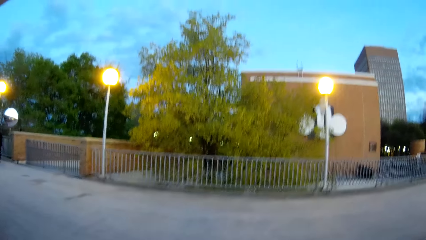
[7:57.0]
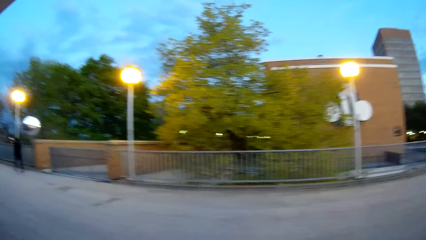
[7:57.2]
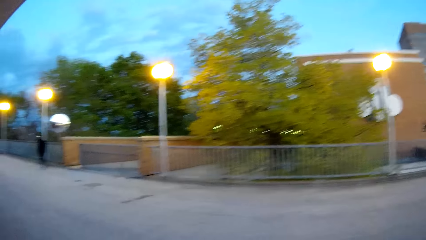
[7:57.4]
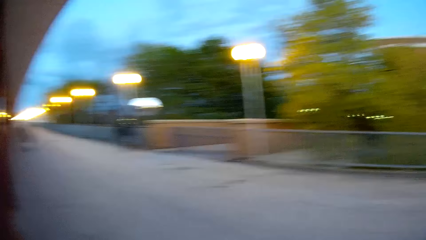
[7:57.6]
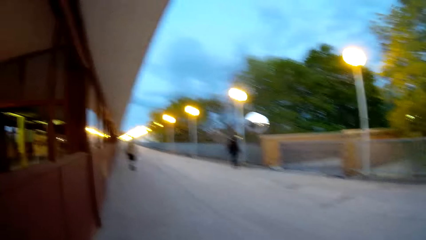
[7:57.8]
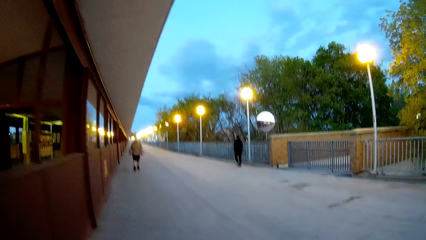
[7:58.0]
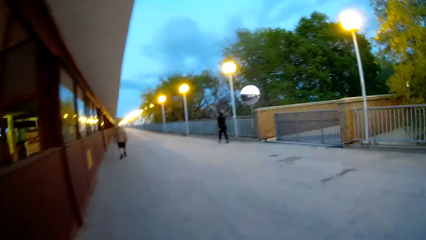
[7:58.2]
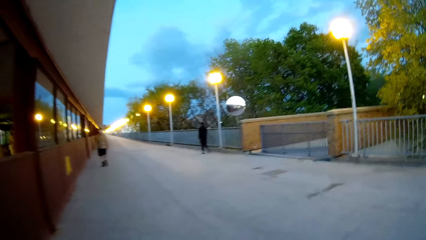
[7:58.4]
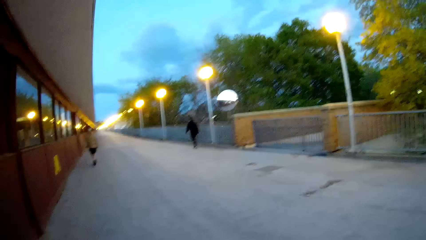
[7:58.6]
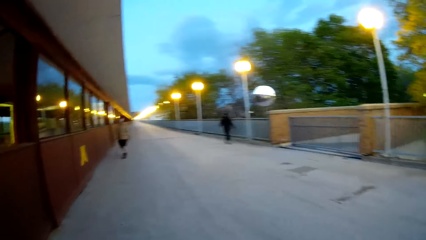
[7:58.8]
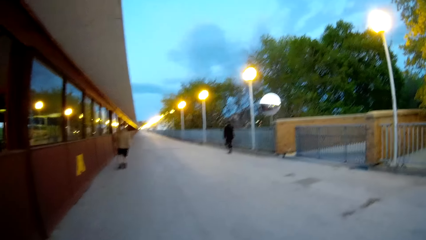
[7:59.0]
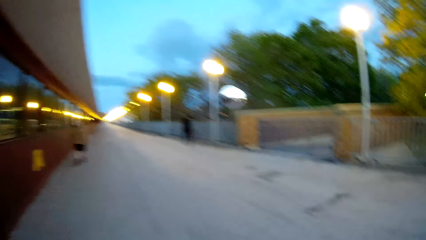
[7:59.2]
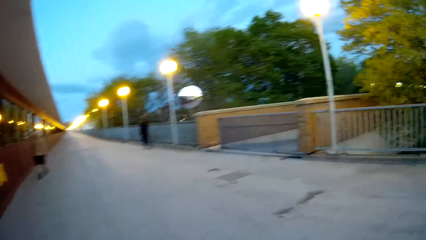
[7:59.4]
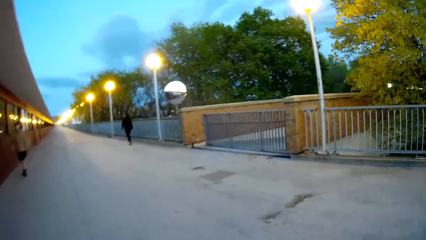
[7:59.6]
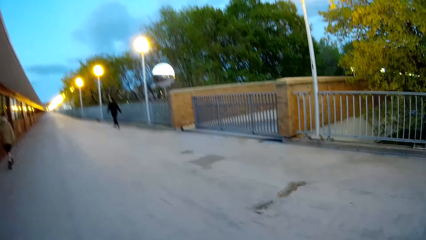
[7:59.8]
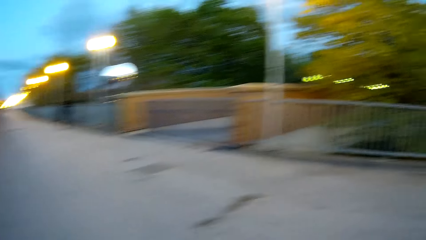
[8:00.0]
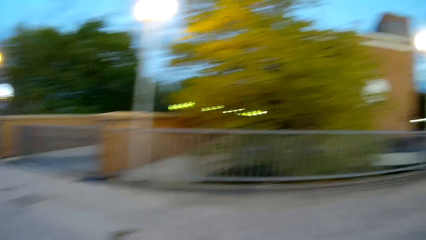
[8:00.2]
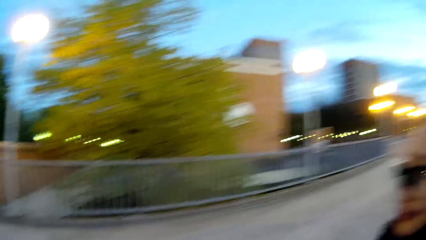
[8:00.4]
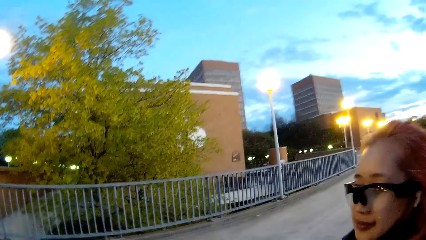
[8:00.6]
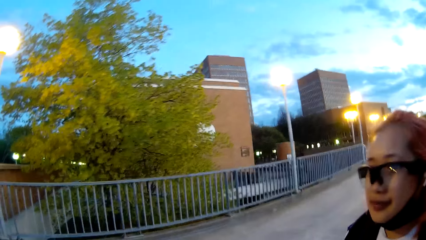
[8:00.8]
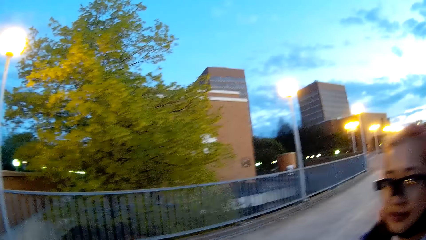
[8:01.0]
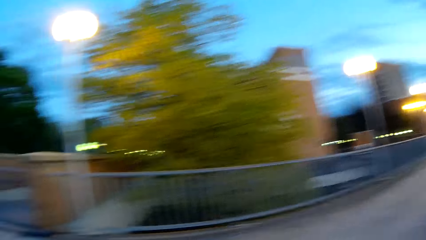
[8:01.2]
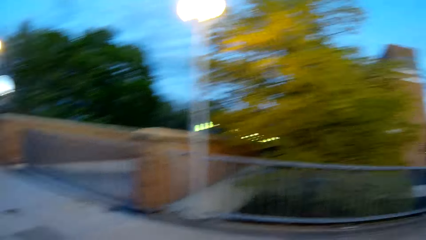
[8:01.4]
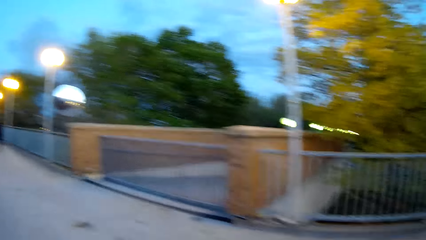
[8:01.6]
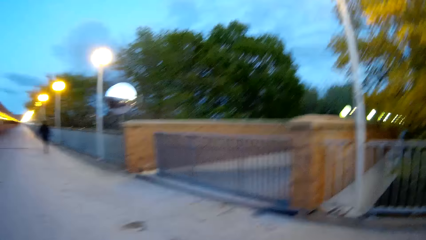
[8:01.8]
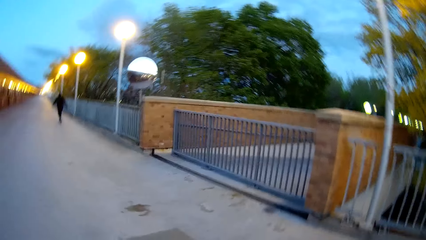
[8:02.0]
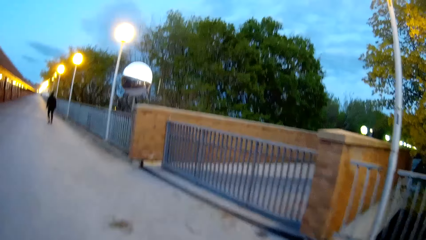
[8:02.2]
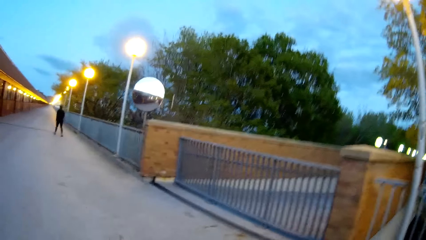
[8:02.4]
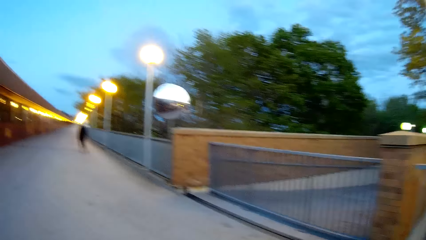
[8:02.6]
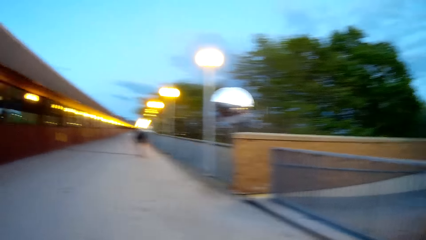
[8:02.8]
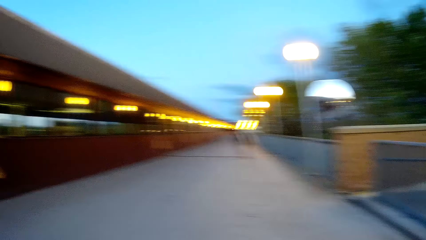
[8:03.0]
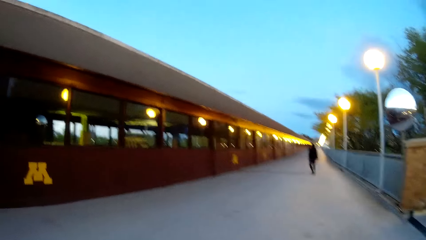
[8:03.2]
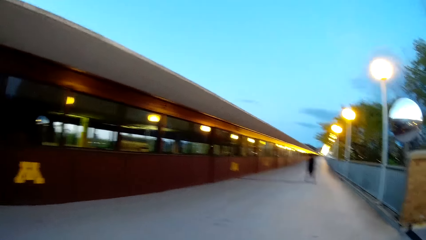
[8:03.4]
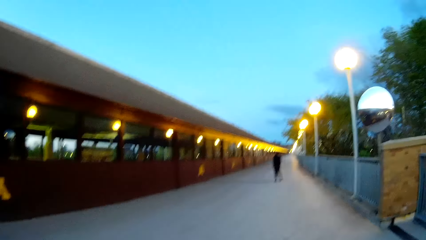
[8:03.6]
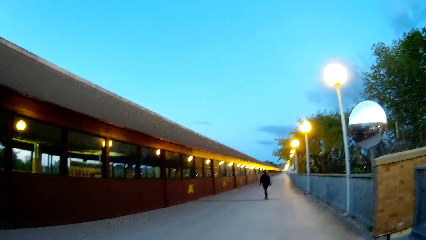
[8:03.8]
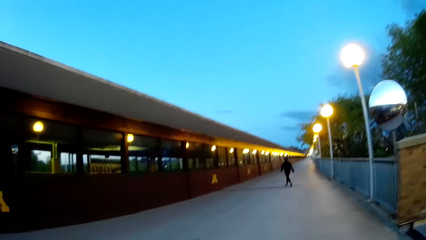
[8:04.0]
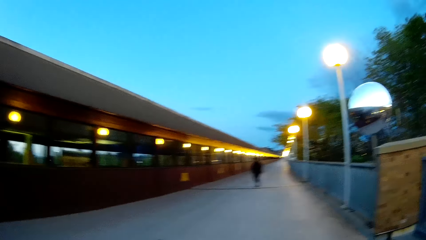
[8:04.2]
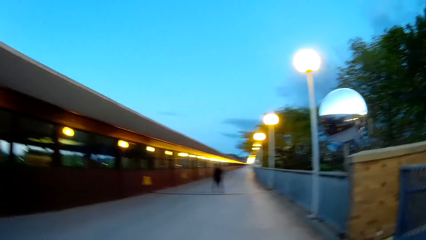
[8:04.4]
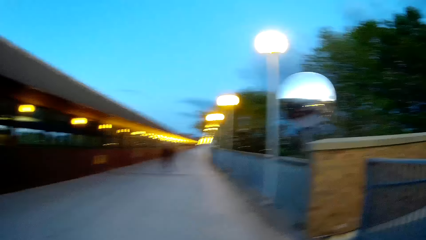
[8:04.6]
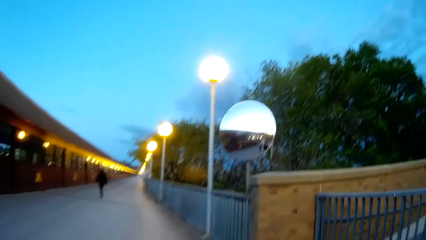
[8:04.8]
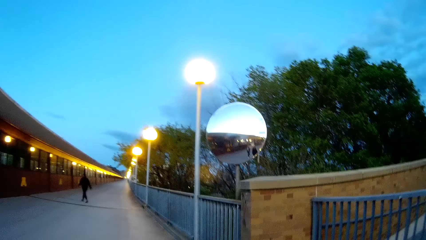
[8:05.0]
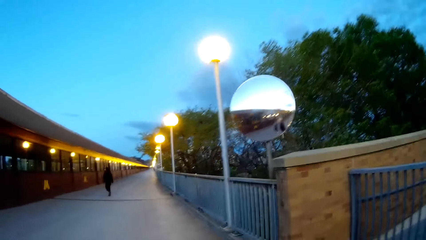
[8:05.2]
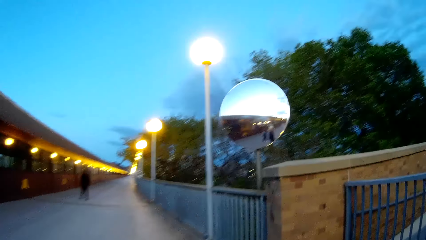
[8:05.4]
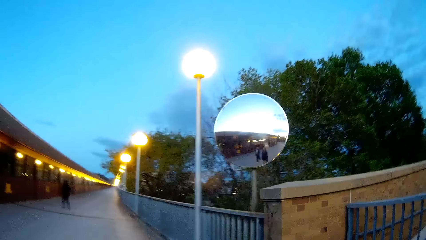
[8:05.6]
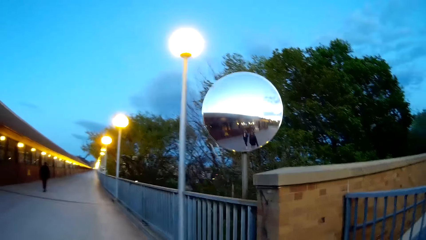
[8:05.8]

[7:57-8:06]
A man walks ahead of the camera wearer on the road. Another man walks ahead of the camera wearer on the road. The camera wearer looks at the woman.

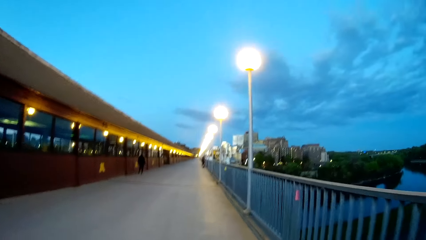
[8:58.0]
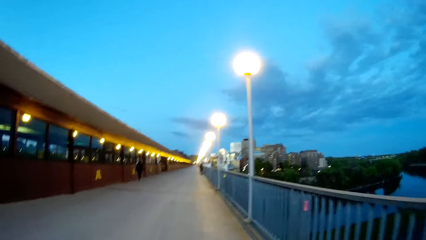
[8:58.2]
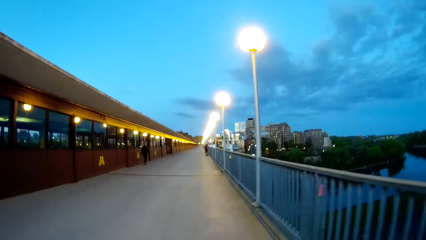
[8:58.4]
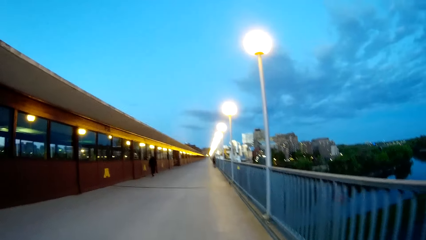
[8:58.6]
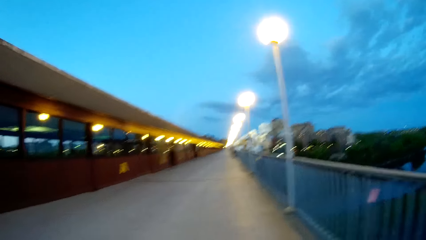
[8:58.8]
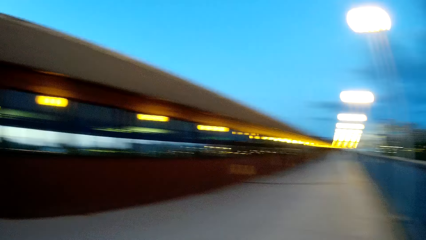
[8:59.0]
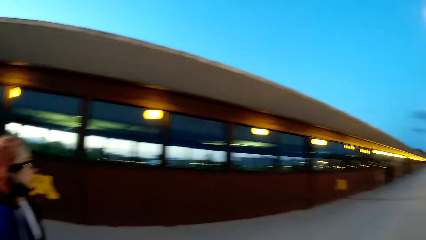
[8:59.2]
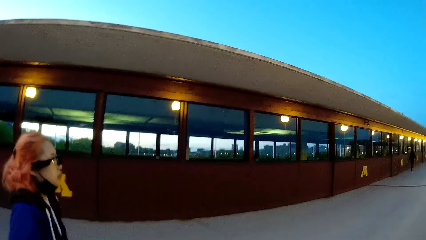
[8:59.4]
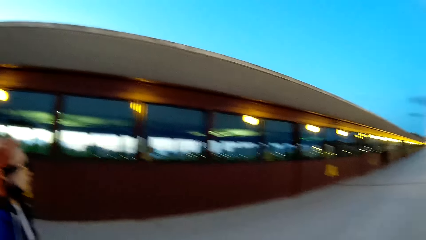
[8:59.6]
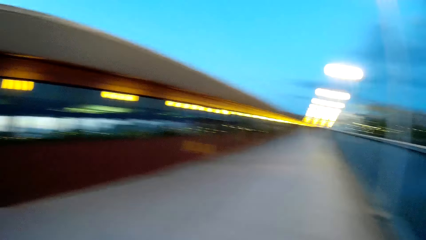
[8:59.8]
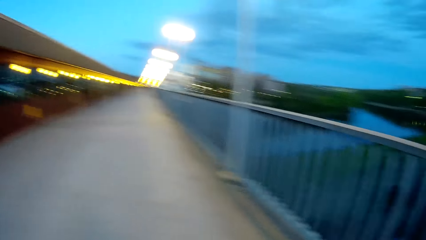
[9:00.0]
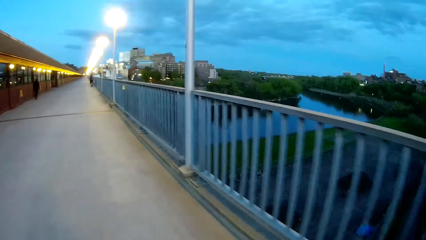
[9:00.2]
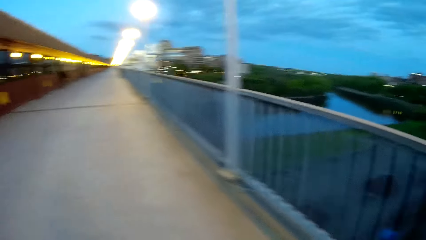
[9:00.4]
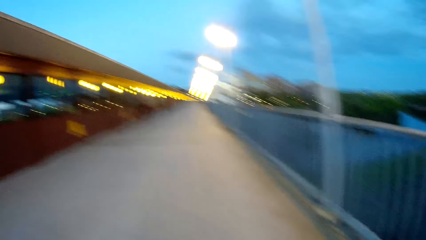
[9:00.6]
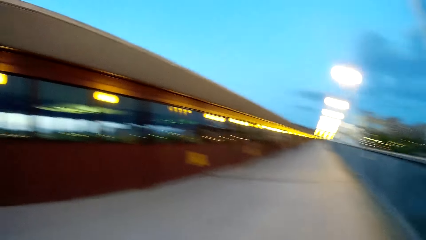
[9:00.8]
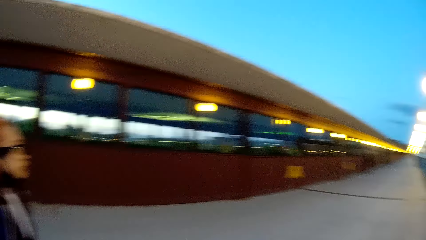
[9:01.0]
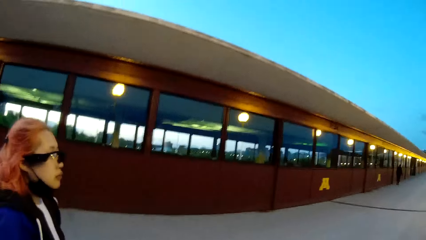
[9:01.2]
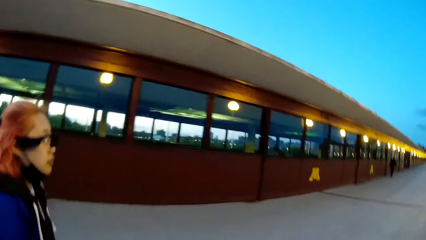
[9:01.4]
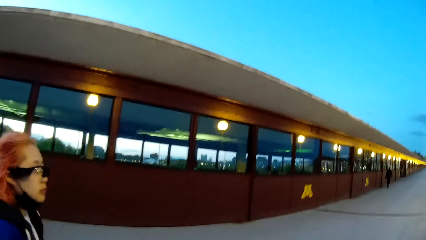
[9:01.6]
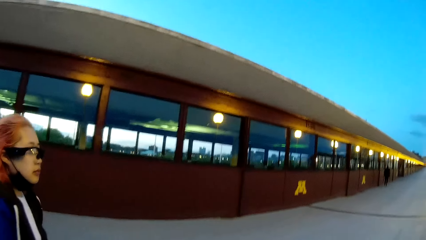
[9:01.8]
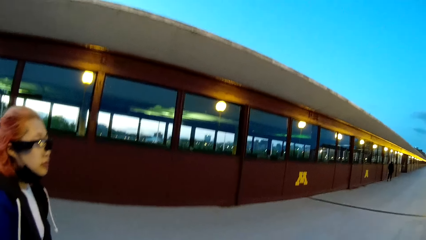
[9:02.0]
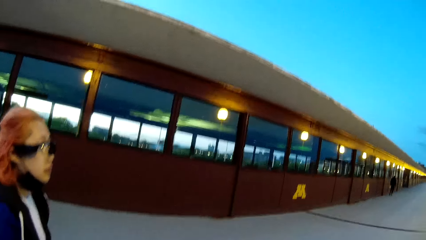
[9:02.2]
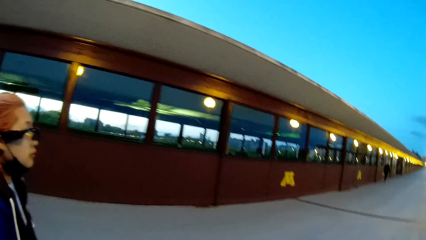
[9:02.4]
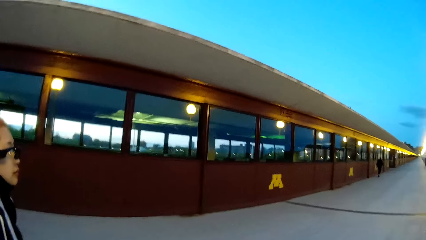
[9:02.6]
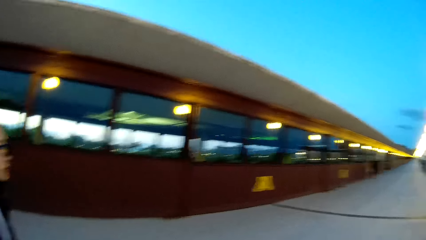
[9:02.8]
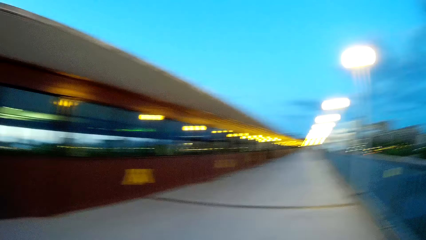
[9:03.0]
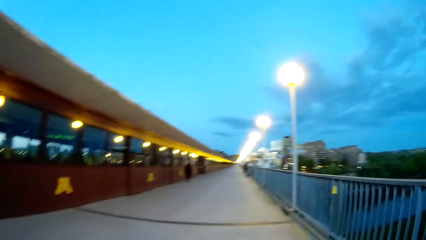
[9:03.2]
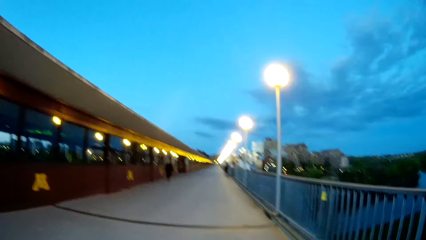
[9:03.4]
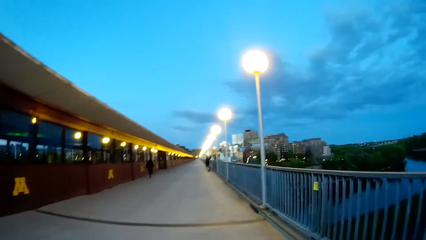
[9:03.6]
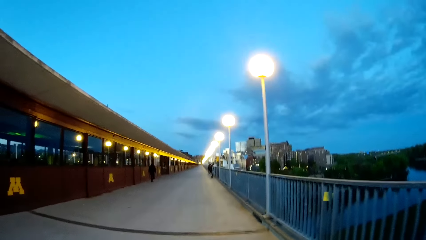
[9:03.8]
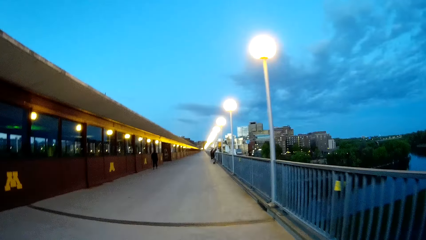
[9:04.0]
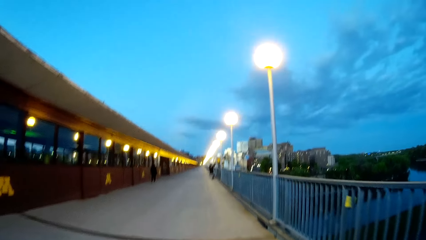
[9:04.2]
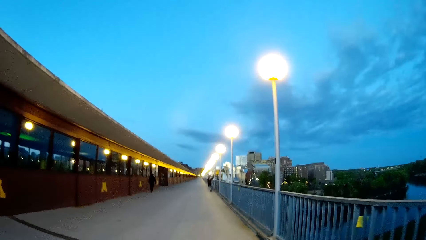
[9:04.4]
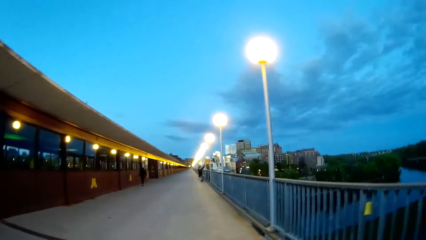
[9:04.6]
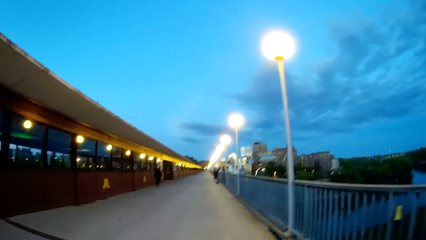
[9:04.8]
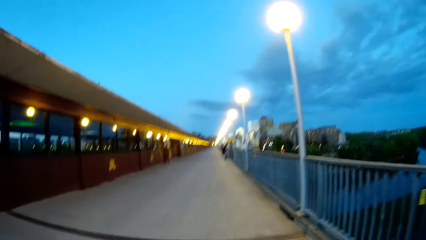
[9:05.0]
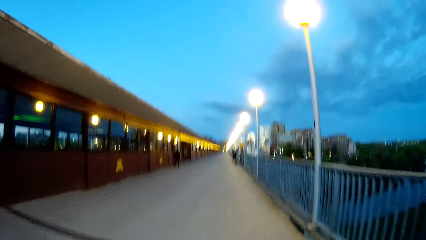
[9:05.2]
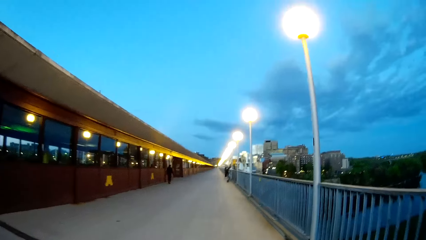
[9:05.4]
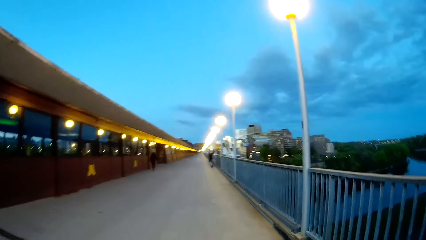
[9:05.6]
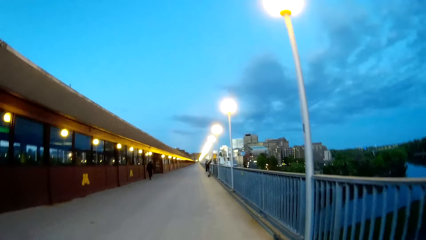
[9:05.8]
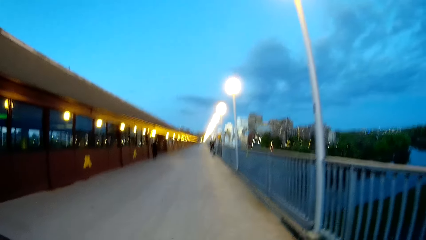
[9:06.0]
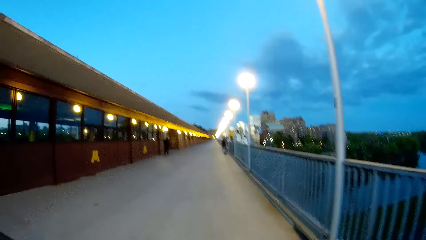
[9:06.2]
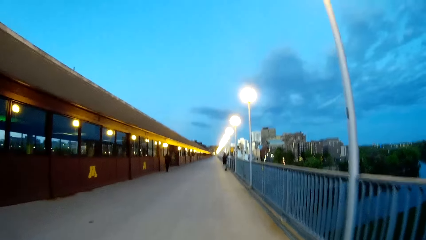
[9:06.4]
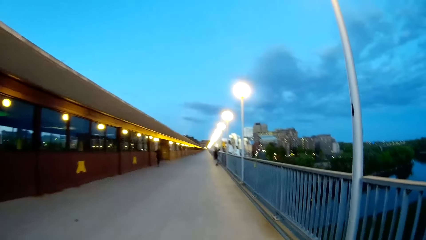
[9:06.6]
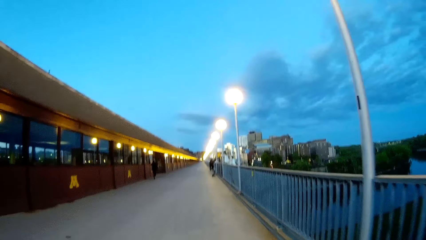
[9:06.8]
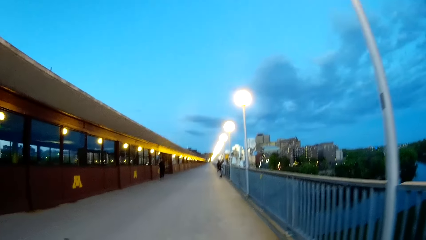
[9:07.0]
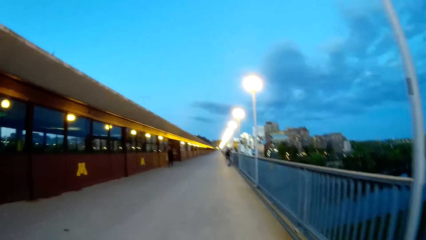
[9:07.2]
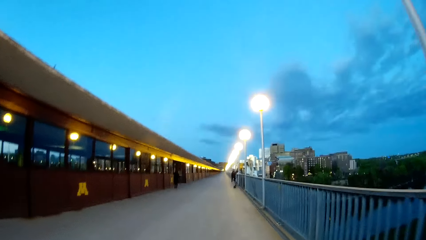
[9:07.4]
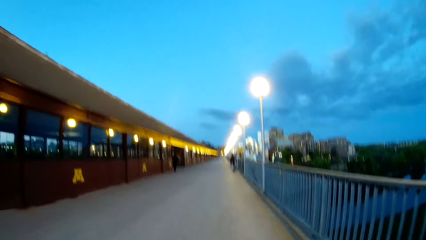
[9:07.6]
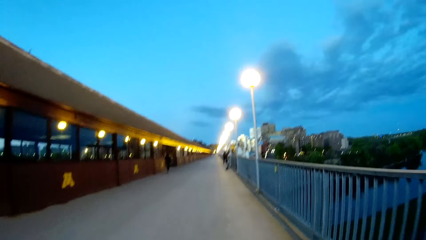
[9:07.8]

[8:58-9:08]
The camera wearer speaks to a woman. They walk around.
